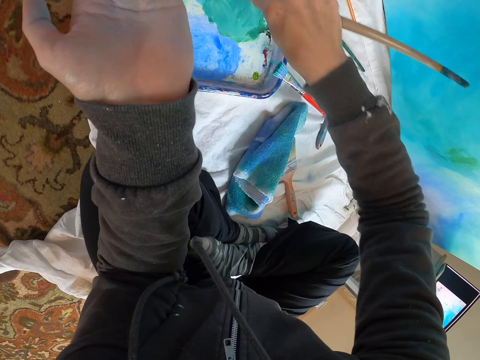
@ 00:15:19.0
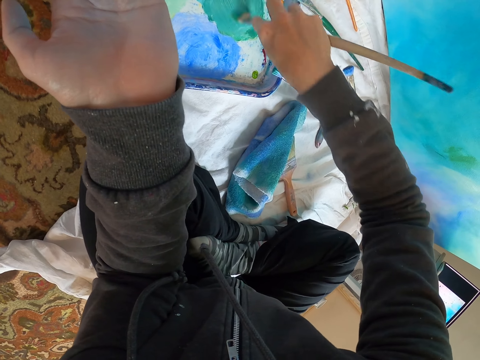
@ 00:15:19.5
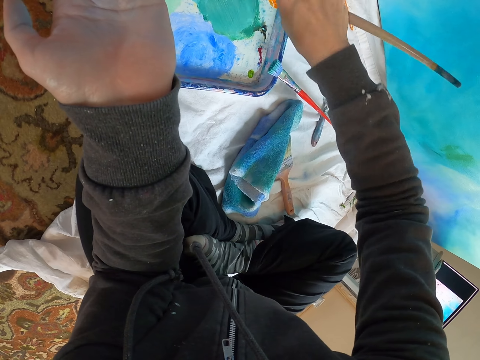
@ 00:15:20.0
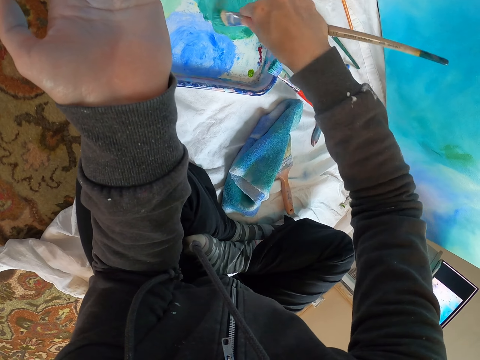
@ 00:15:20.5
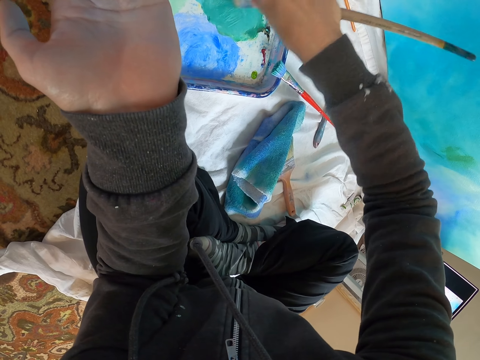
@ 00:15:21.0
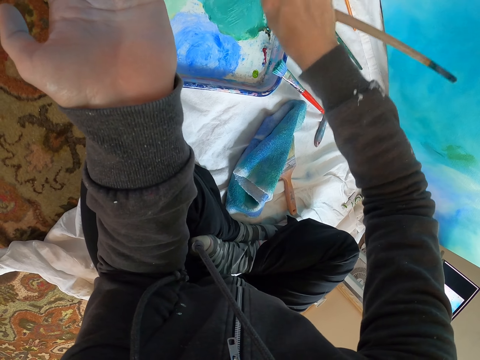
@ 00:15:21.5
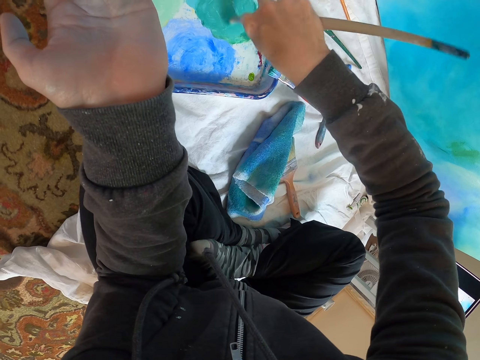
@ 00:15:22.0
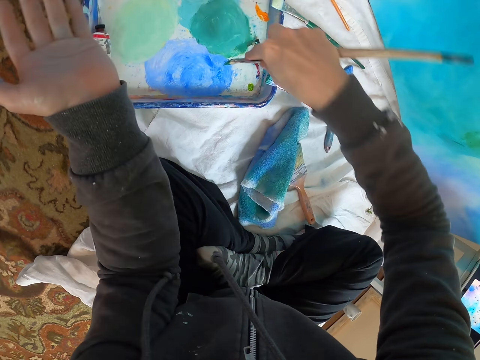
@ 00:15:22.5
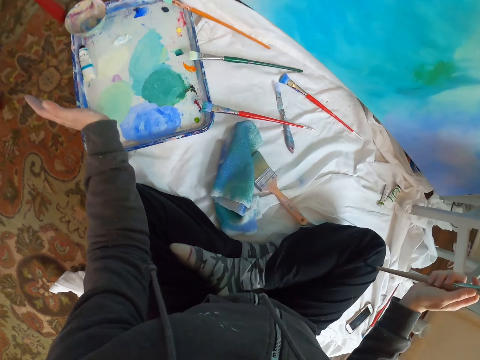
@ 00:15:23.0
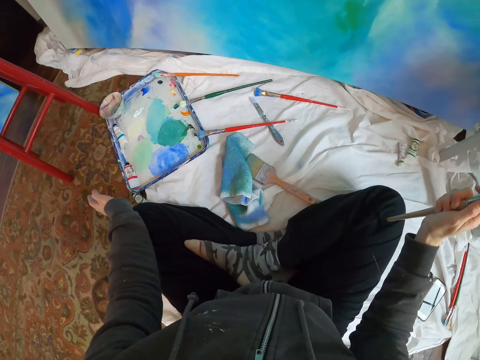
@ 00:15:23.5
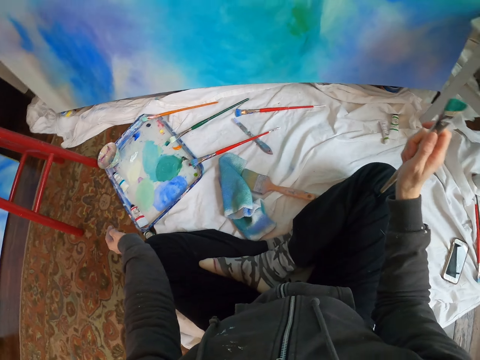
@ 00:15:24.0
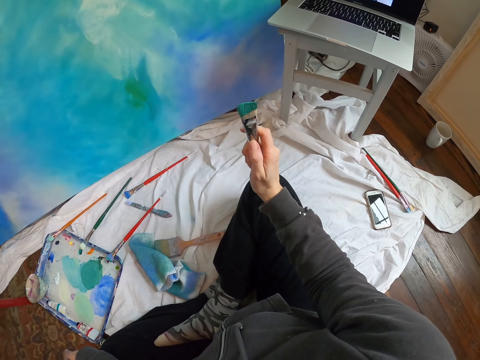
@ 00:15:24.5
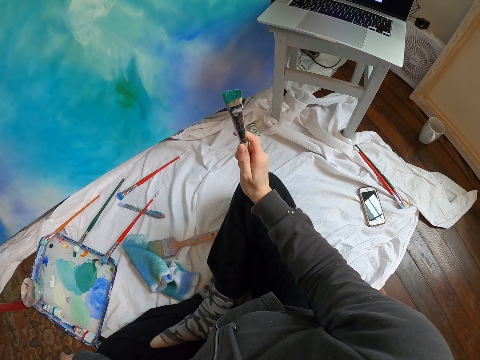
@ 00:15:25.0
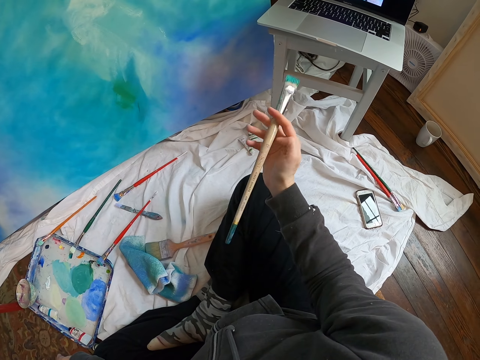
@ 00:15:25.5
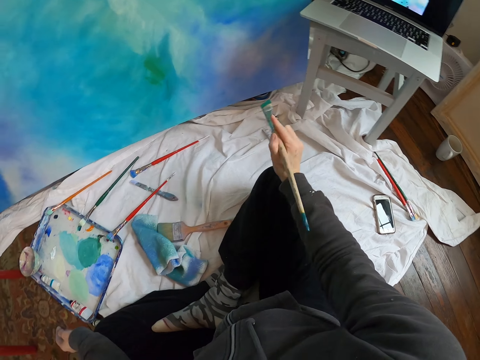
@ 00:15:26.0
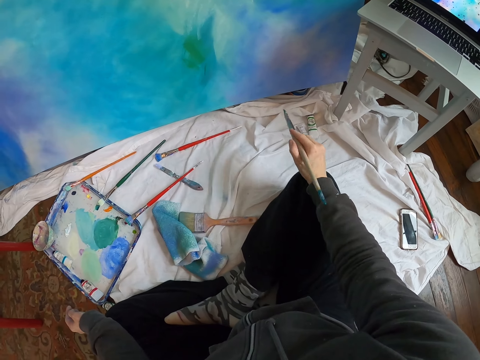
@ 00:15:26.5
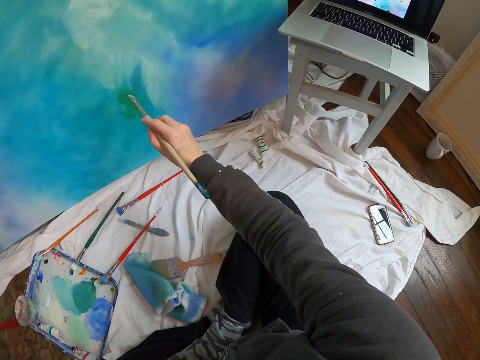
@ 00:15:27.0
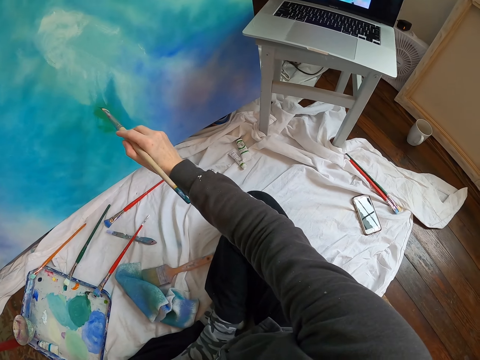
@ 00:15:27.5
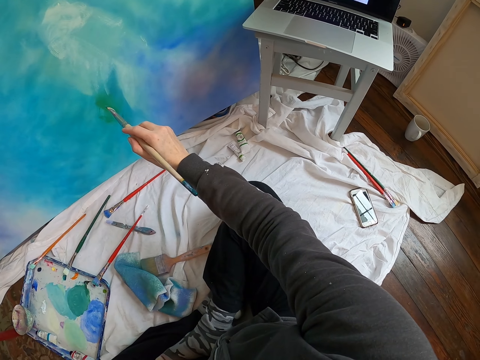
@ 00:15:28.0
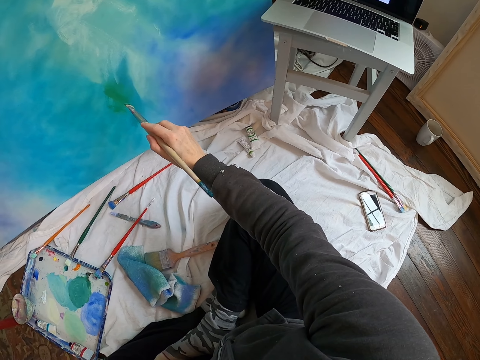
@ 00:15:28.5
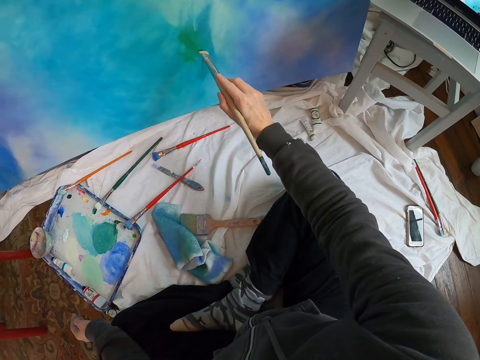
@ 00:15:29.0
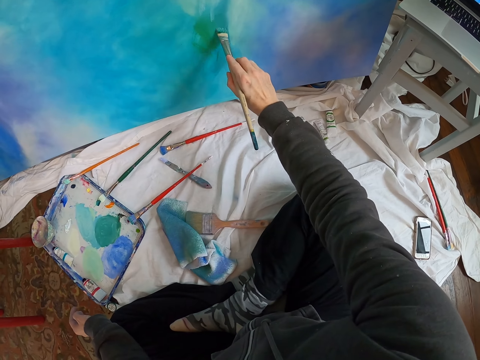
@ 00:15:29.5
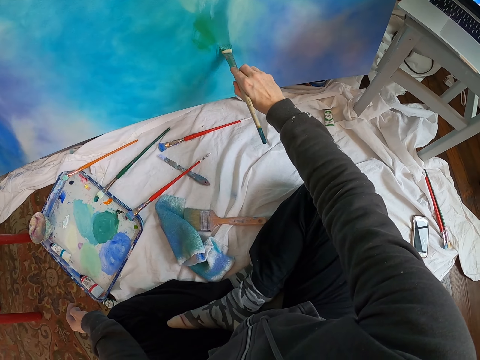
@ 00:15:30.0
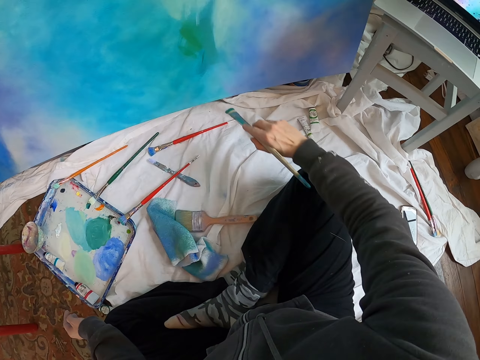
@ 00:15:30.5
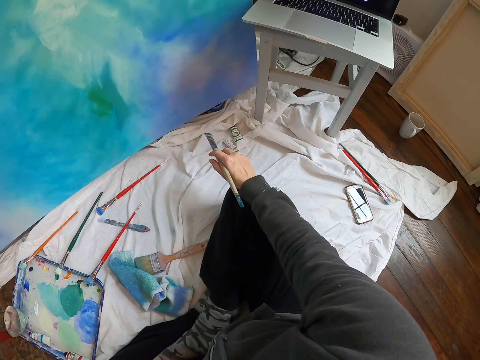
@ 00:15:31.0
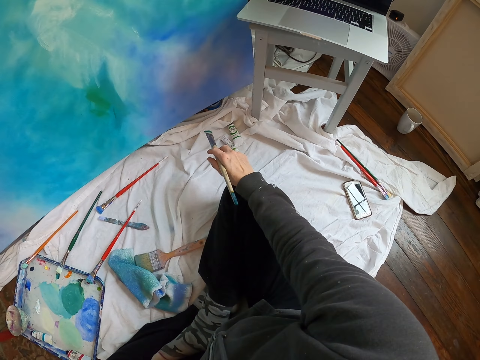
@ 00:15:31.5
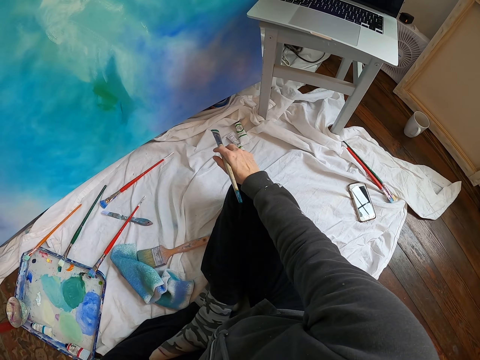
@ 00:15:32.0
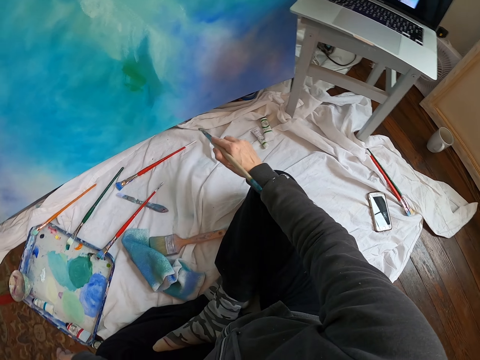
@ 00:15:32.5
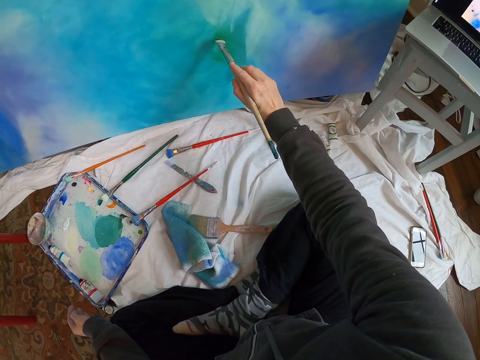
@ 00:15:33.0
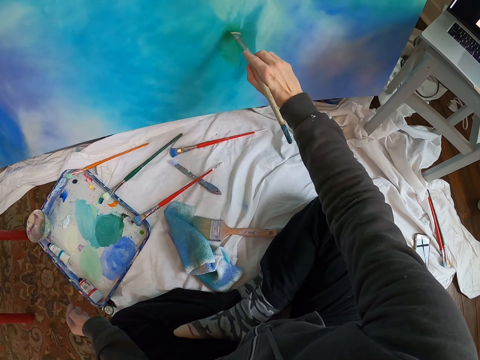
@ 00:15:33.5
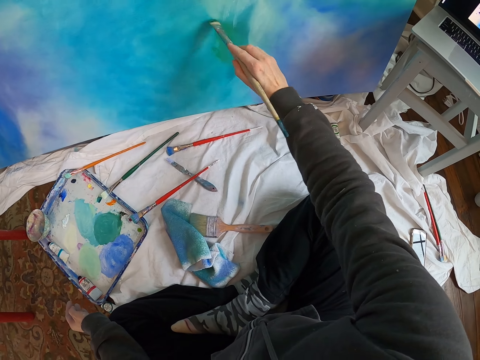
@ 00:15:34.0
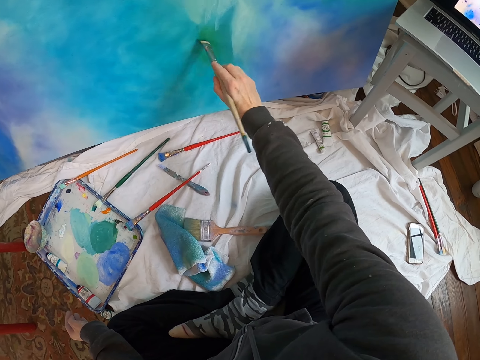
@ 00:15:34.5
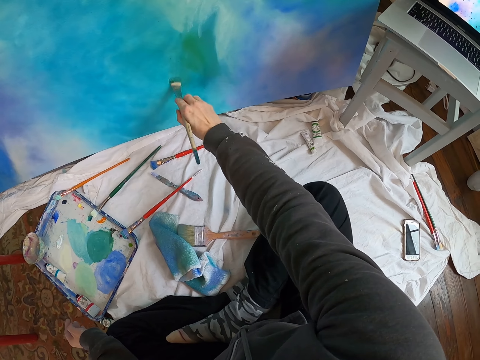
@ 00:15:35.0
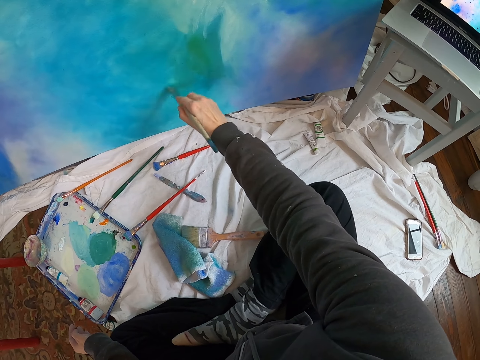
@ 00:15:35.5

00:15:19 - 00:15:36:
The camera wearer moves the right hand. They look around. They look at the laptop. They move the pen brush. They look at the laptop. They point at the canvas. They paint the board with the pen brush. They look at the laptop. They stare at the paint. They lift the pen brush and paint the board with the pen brush.

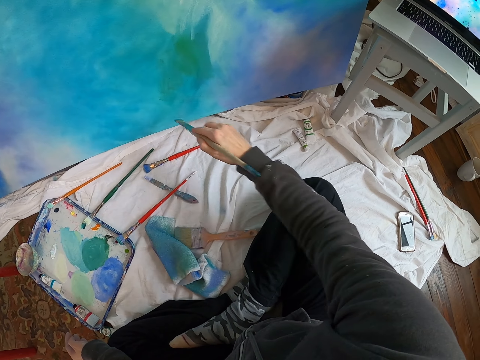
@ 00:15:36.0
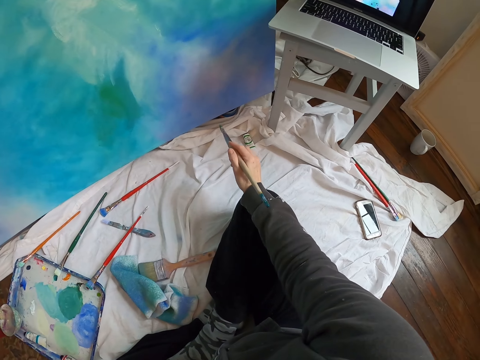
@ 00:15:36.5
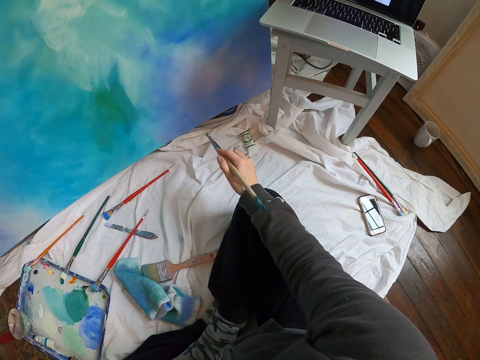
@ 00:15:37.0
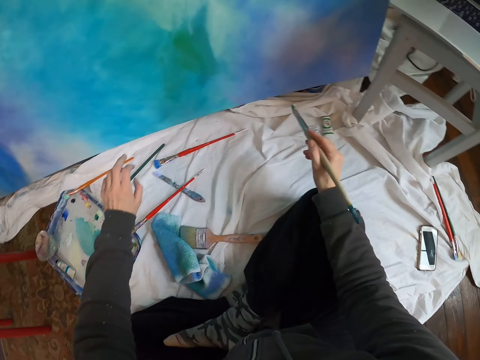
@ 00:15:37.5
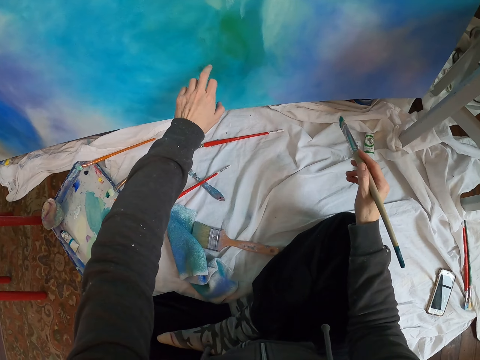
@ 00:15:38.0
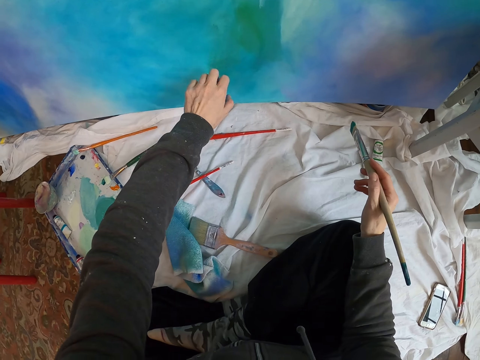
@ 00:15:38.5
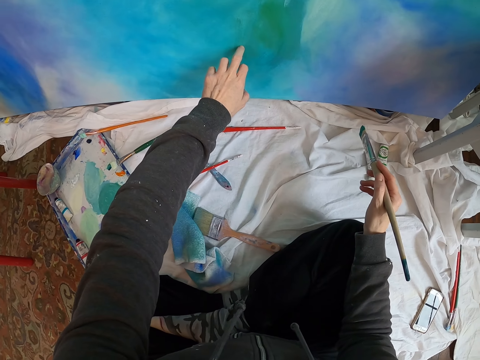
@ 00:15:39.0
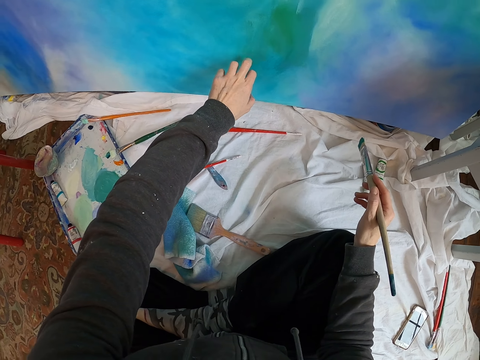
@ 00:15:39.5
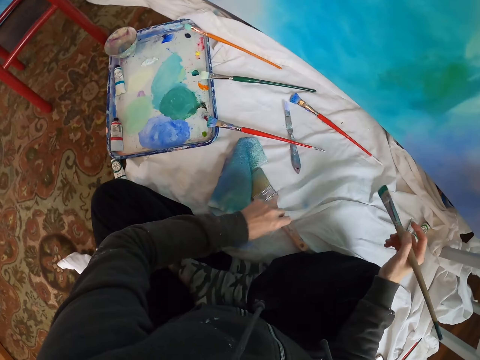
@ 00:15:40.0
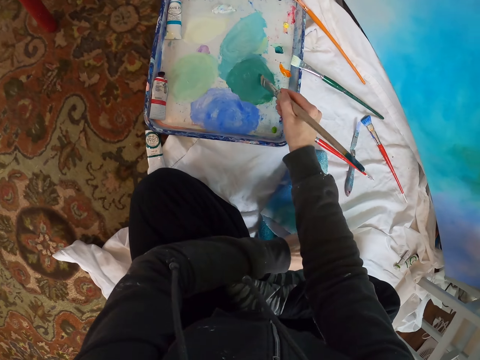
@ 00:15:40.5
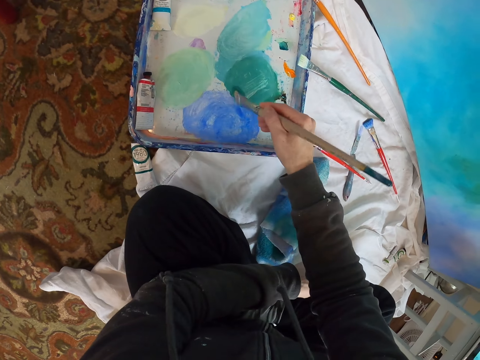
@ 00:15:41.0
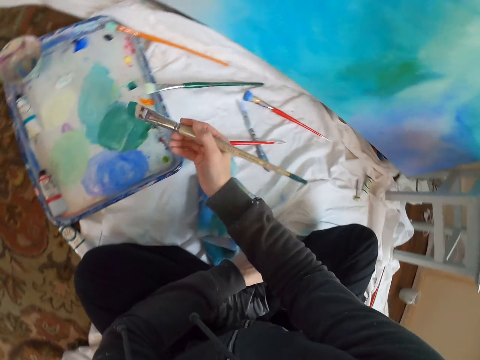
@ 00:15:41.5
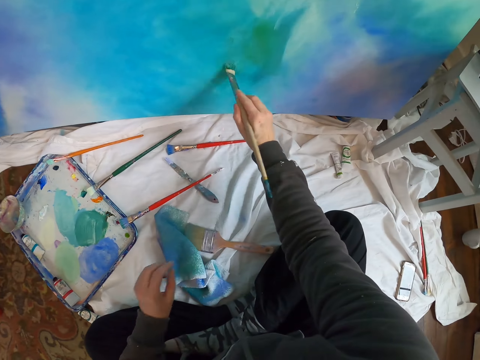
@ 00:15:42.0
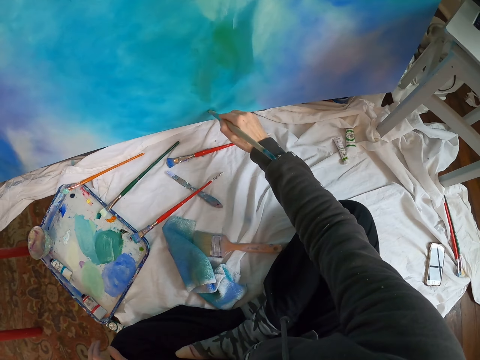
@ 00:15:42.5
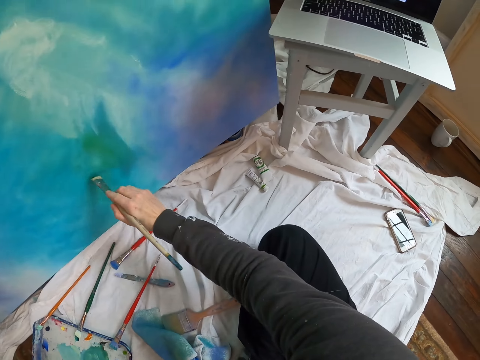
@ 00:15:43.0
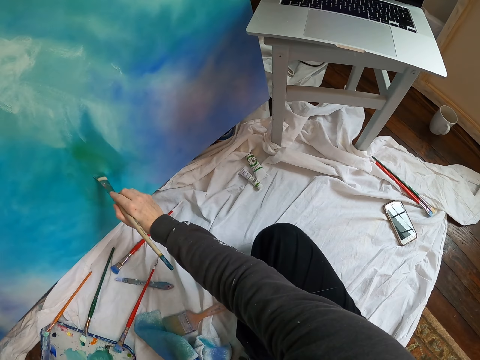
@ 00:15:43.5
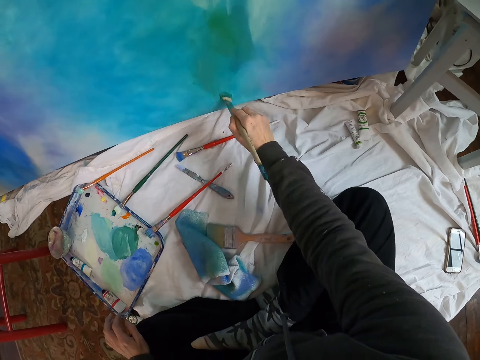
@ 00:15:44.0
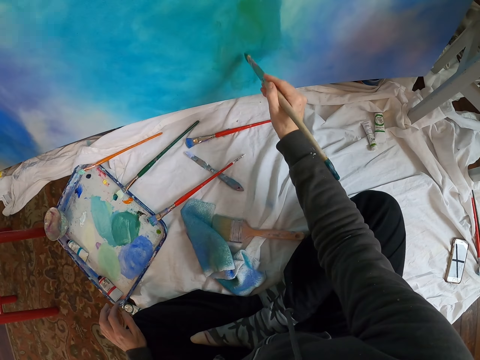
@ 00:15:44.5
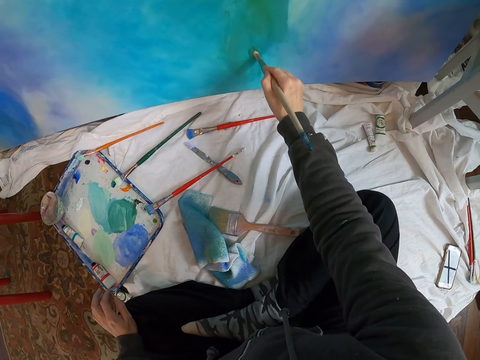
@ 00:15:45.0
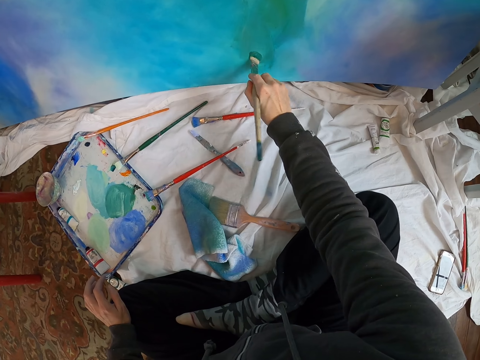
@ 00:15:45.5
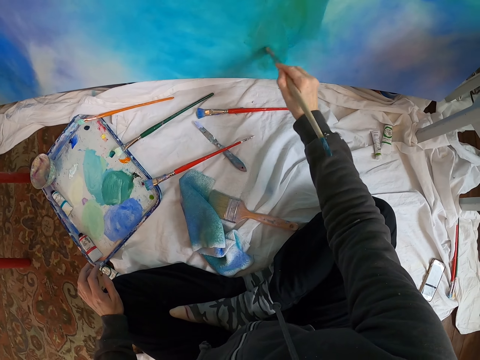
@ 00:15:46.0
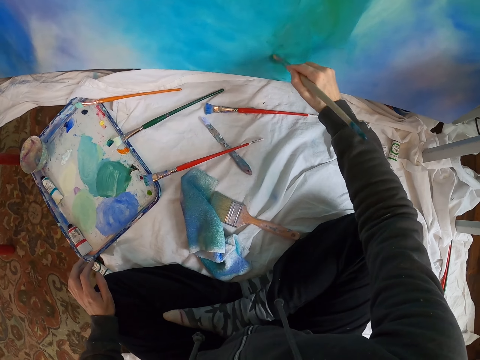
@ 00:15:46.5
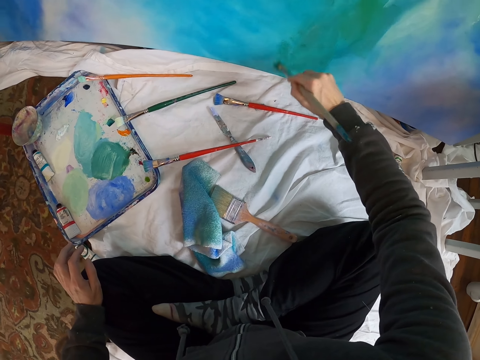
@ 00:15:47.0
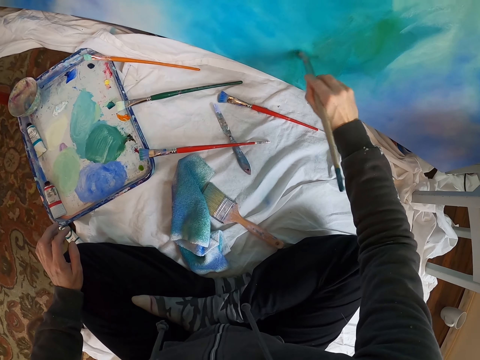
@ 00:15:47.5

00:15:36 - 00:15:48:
The camera wearer moves the right hand. They look at the laptop. They lift the left hand and touch the board. They pull back the left hand. They move the pen brush. They rub the pen brush on the paint in the paint tray. They lift the pen brush and paint the board with the pen brush. They look at the laptop. They paint the board with the pen brush.
